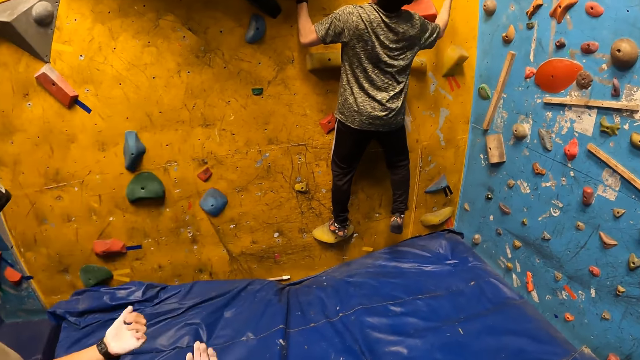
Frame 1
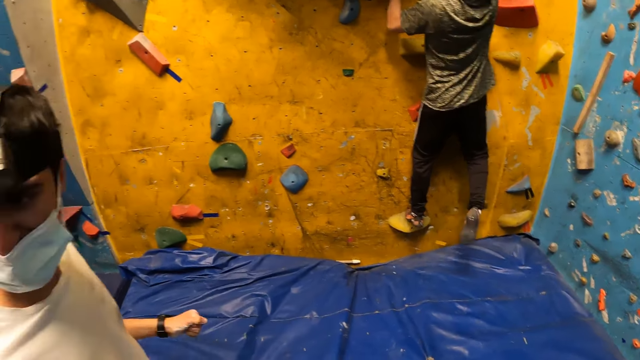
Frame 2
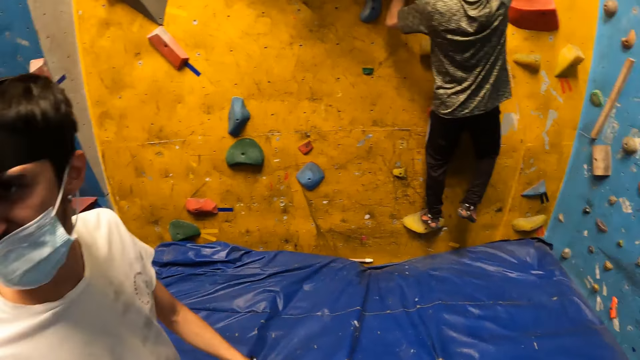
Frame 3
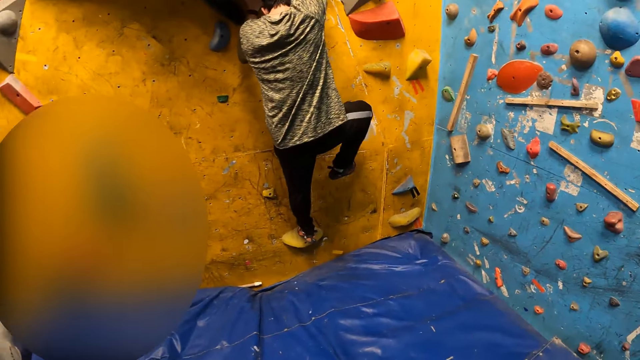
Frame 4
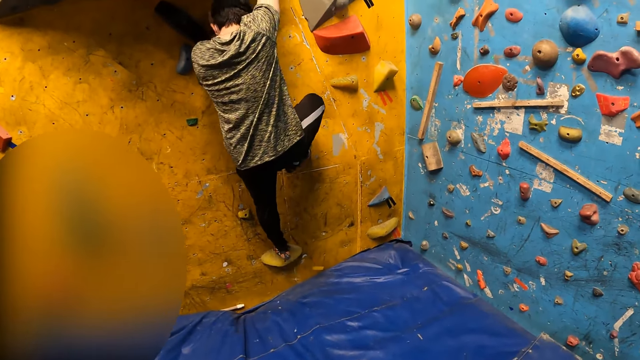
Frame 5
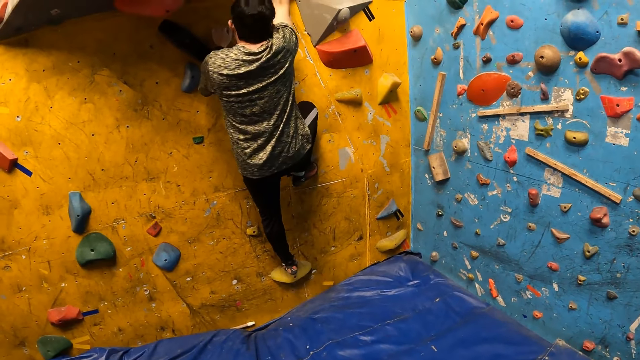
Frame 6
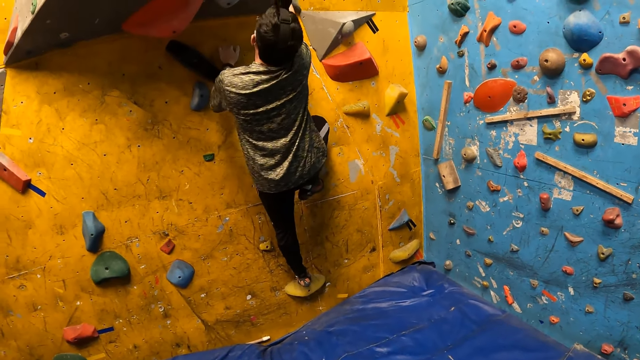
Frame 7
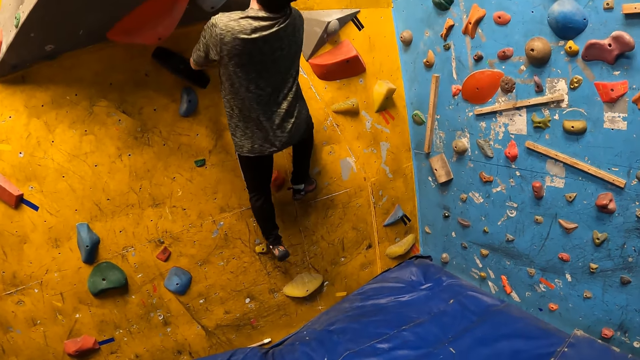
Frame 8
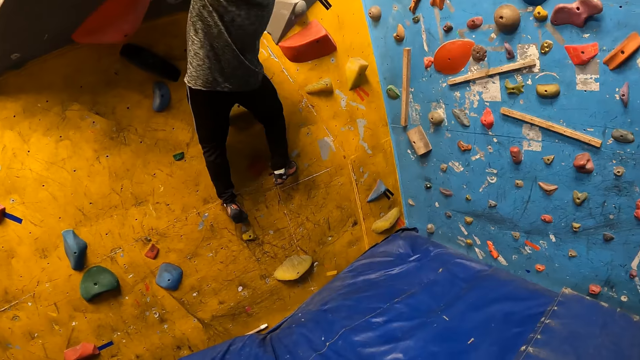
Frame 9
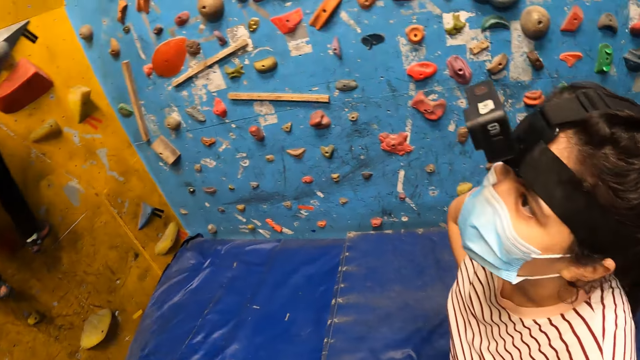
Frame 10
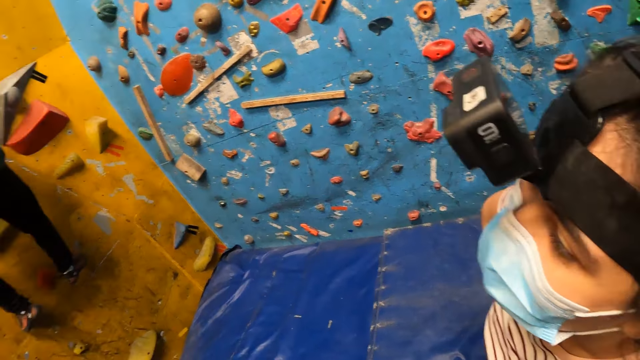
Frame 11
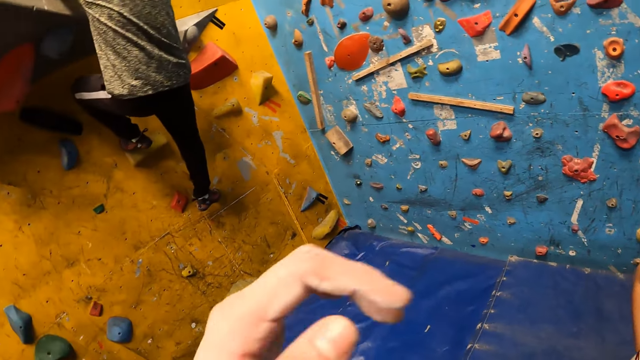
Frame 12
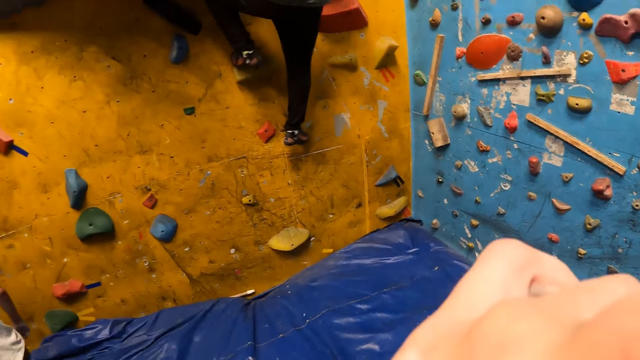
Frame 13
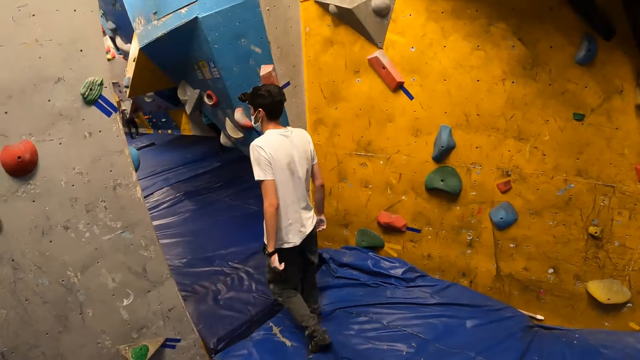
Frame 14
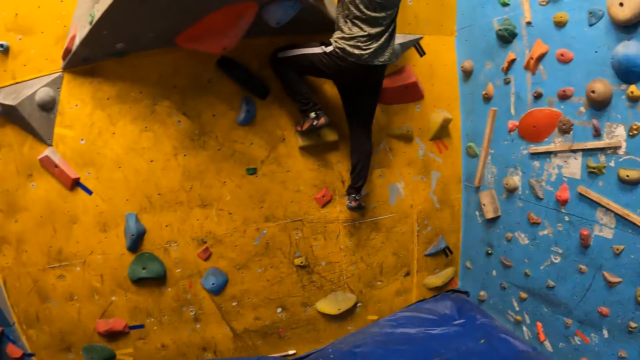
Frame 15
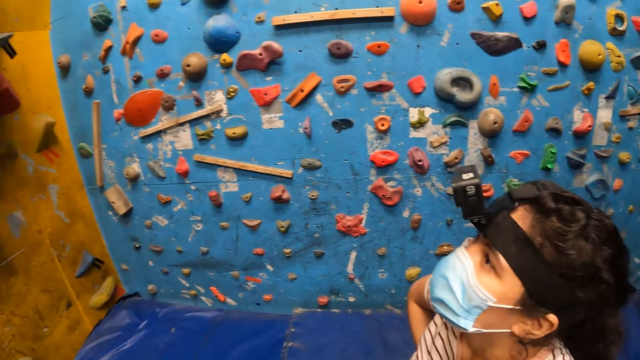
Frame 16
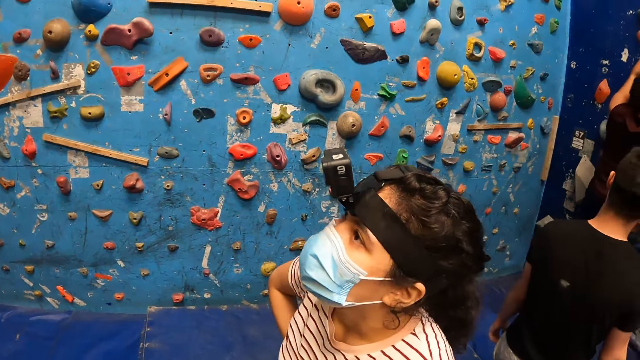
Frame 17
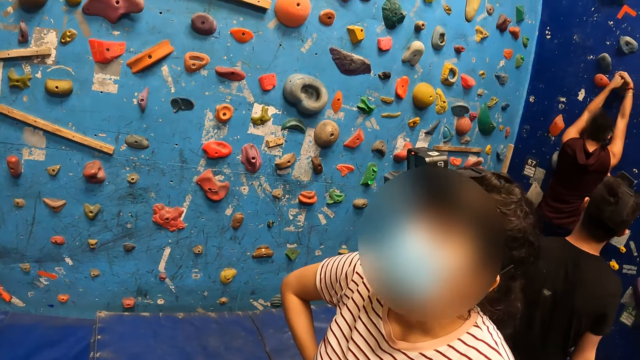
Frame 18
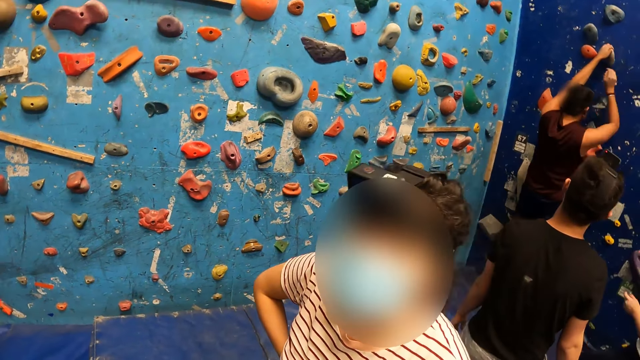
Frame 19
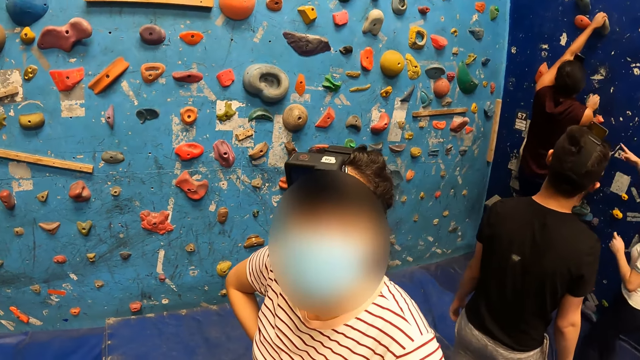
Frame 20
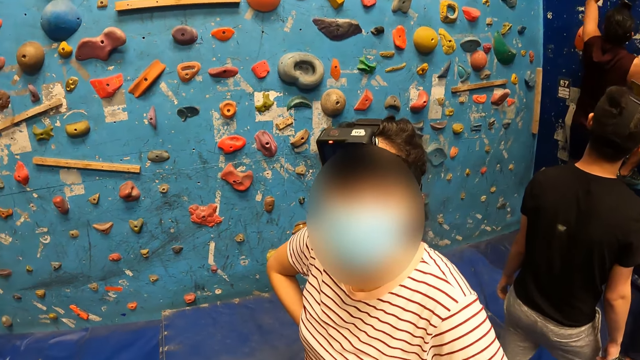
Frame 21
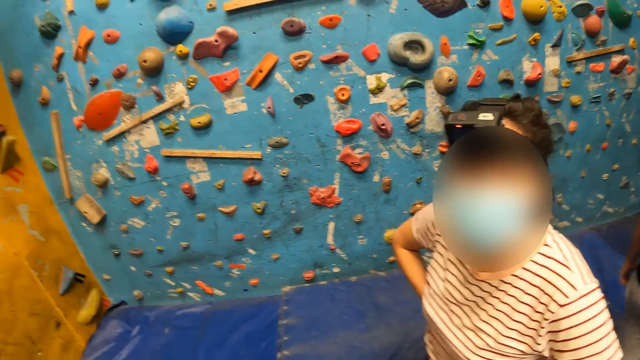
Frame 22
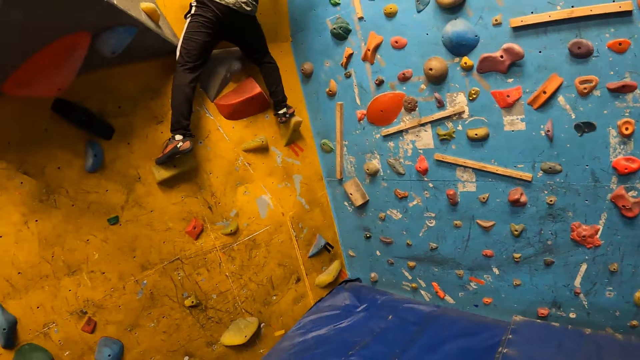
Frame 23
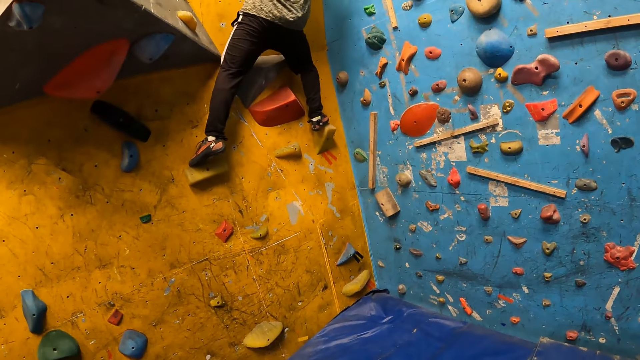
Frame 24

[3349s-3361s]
The camera wearer looks around.

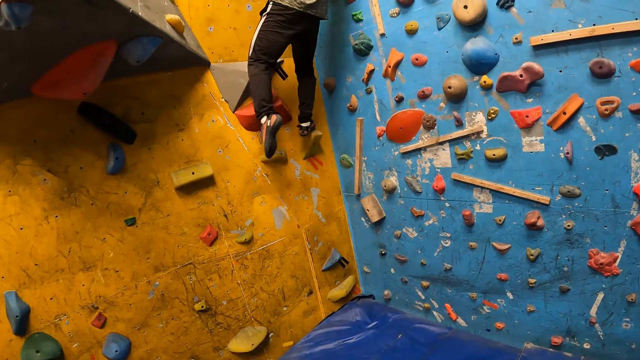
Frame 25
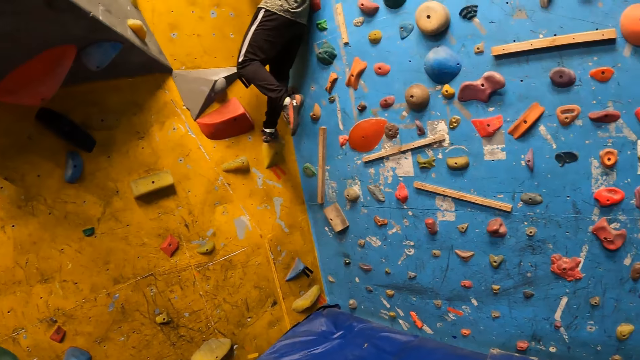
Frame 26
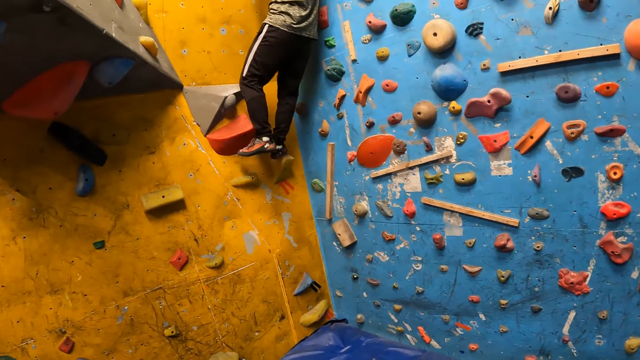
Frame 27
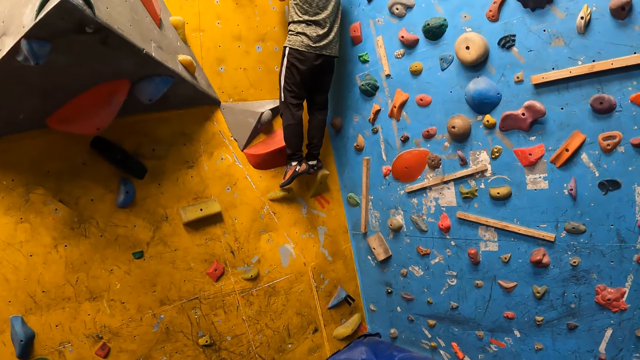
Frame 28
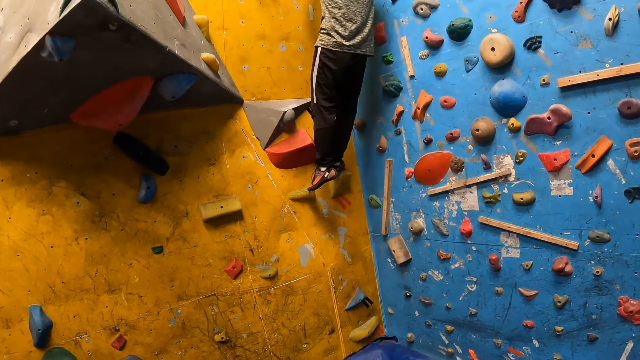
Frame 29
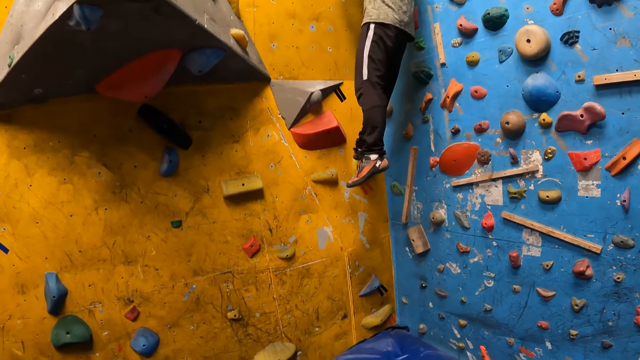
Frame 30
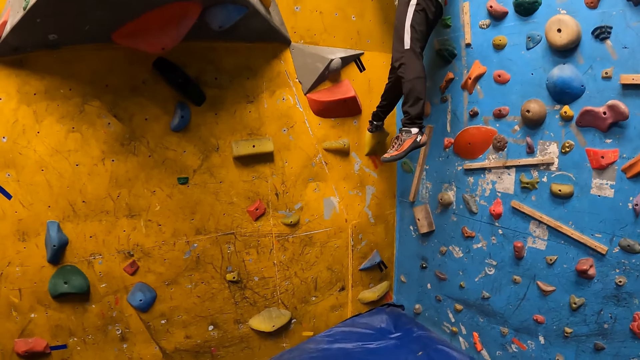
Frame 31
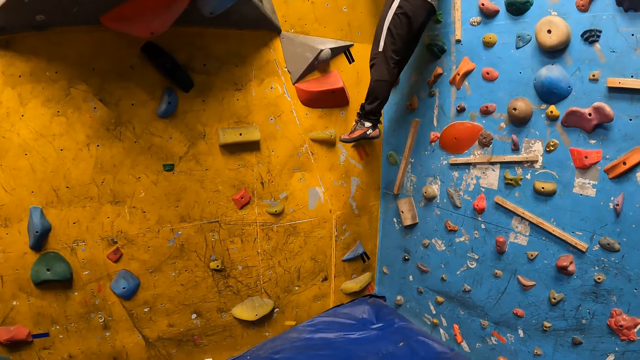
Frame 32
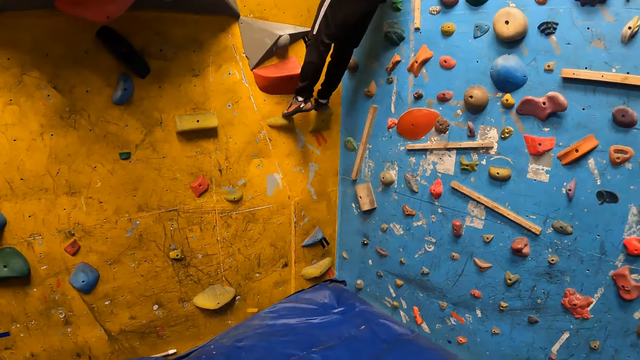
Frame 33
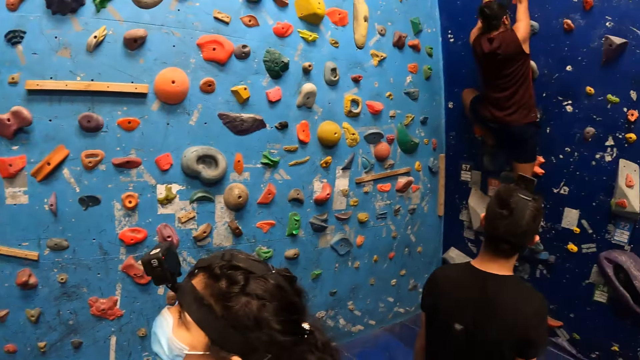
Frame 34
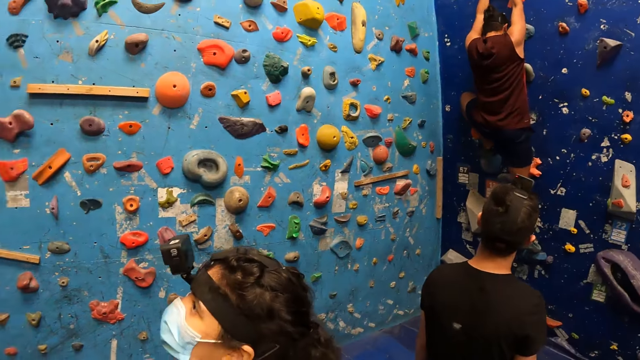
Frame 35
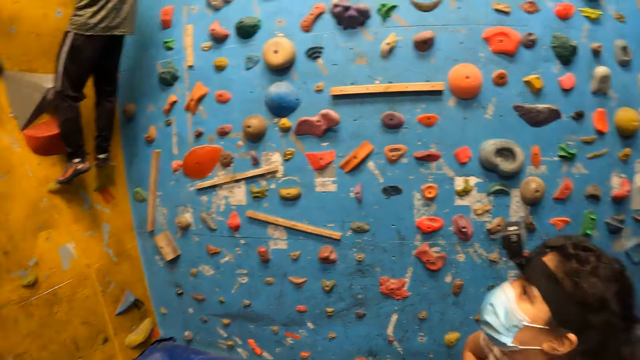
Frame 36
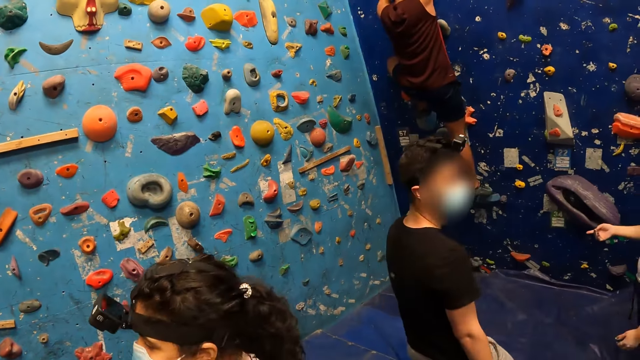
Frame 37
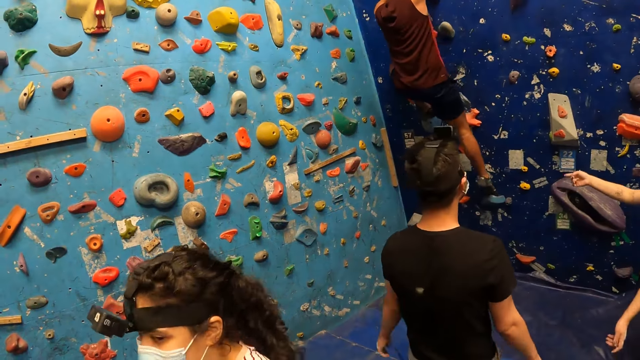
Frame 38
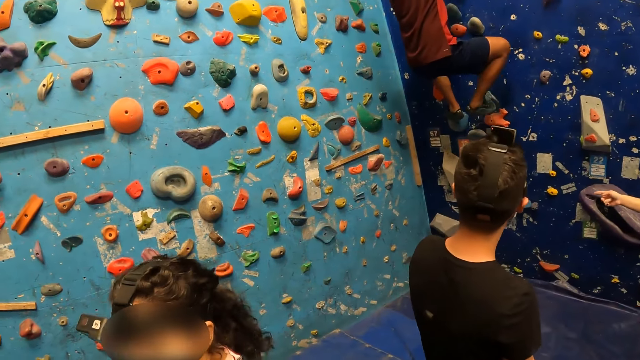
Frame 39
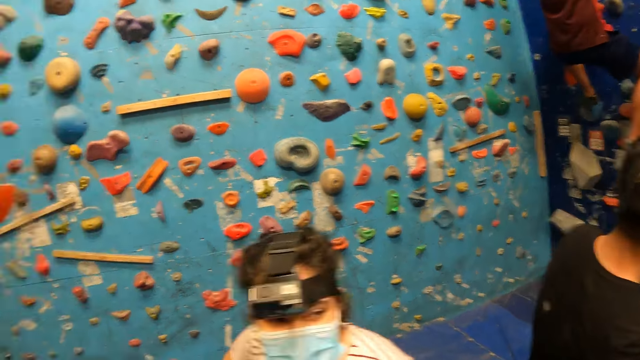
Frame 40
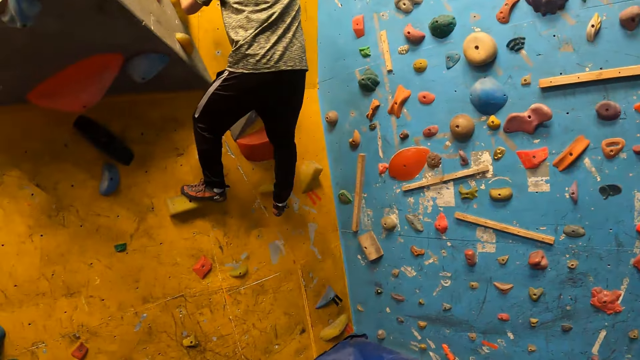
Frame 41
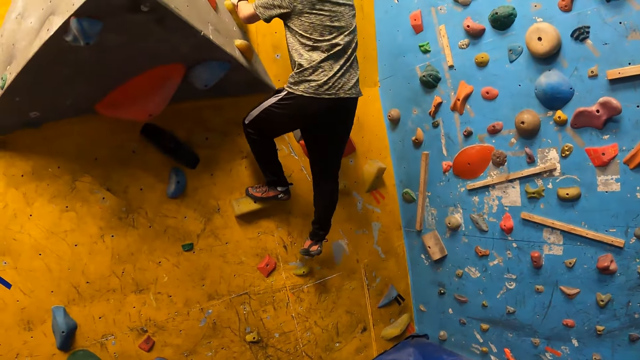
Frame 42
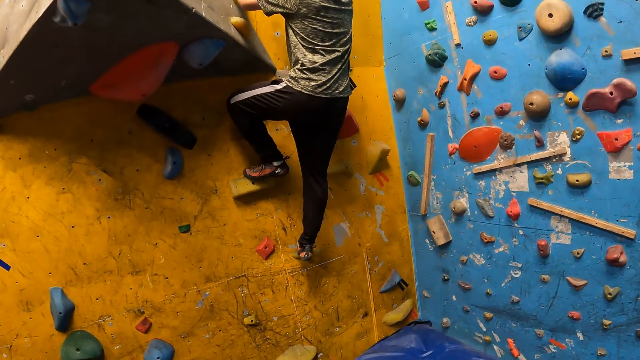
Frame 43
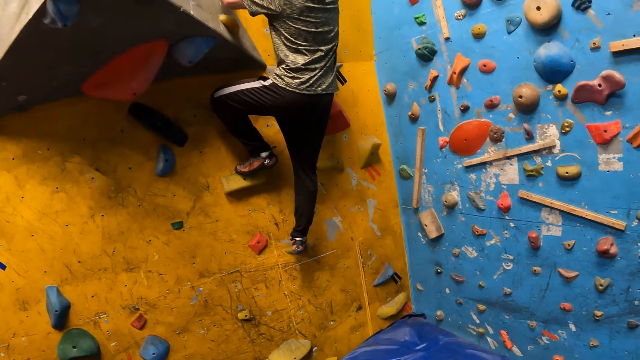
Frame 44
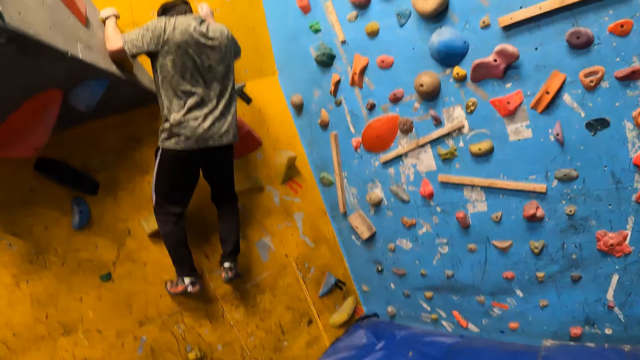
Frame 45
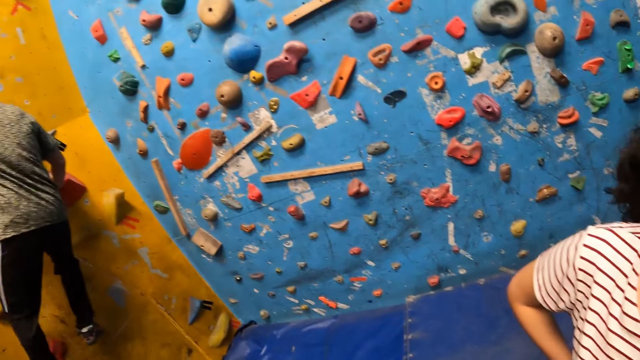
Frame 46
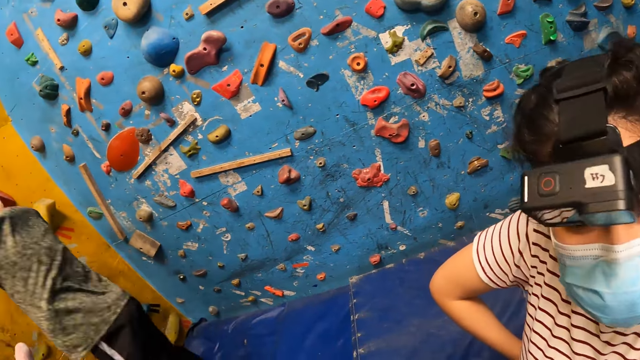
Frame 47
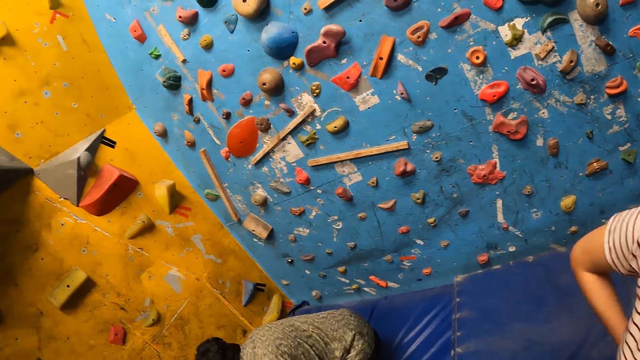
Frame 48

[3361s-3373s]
The man climbs down from the wall with both hands and legs. The man climbs the artificial rock.
